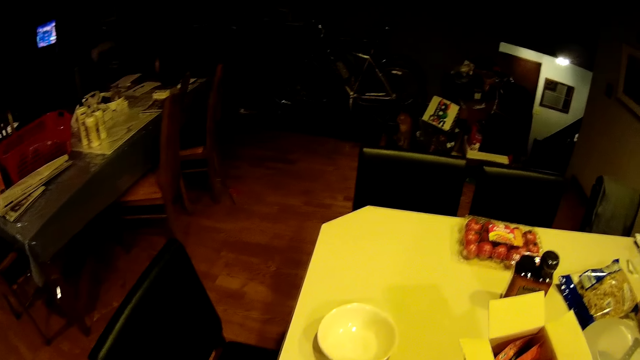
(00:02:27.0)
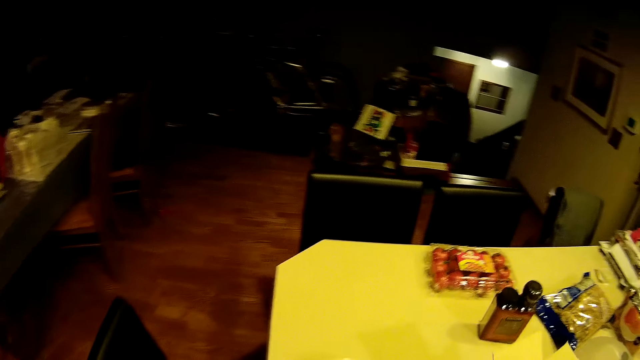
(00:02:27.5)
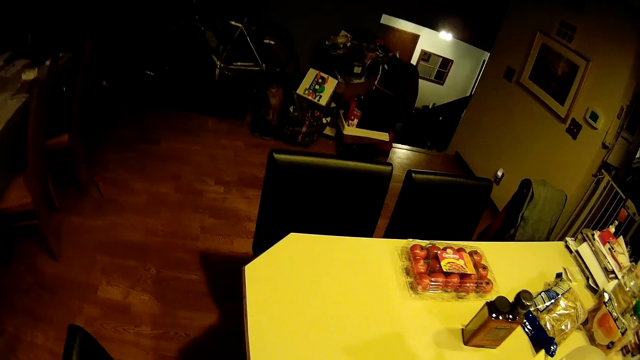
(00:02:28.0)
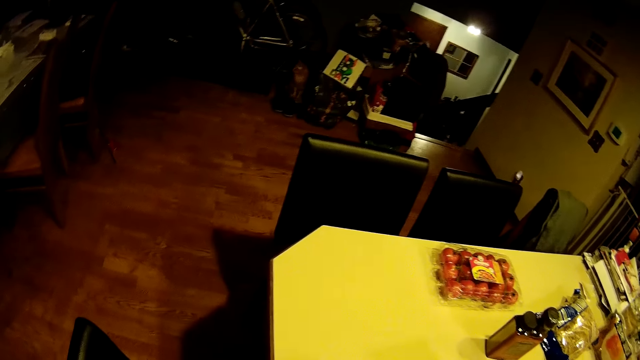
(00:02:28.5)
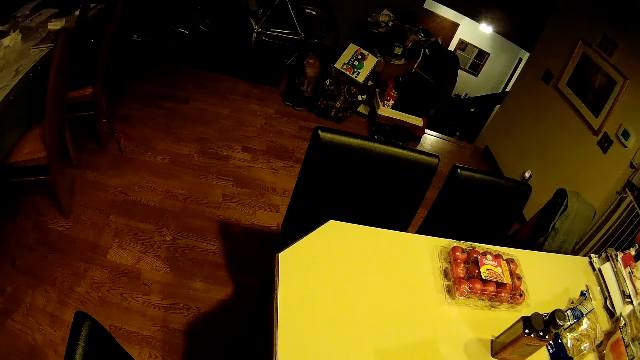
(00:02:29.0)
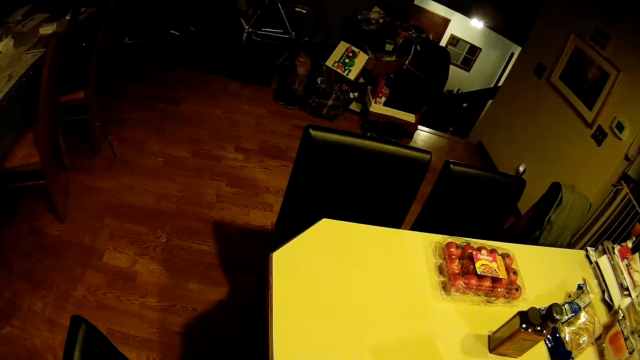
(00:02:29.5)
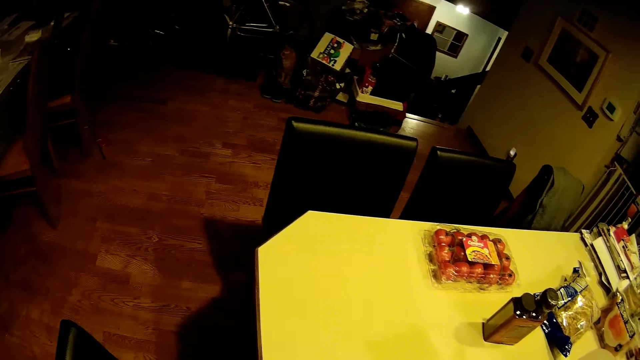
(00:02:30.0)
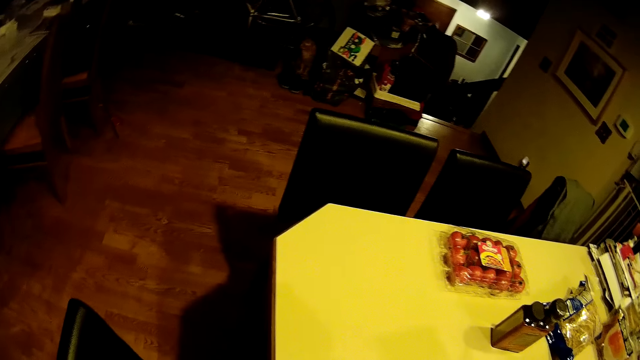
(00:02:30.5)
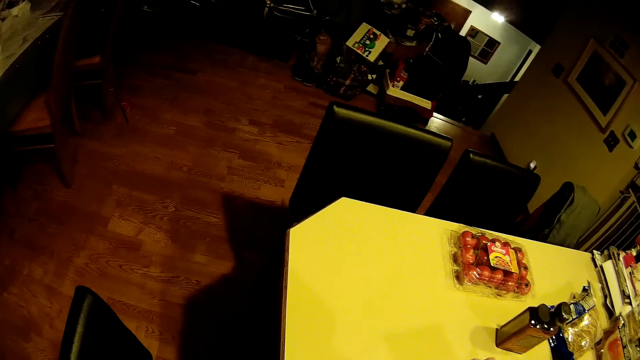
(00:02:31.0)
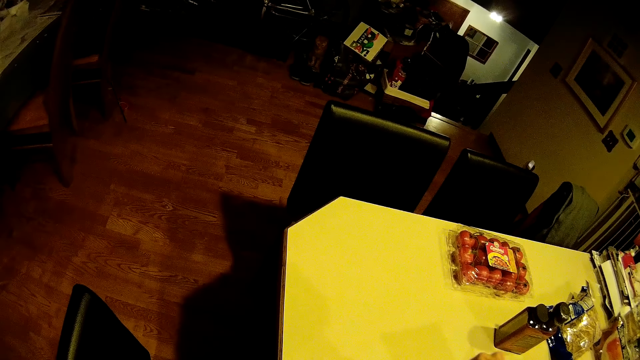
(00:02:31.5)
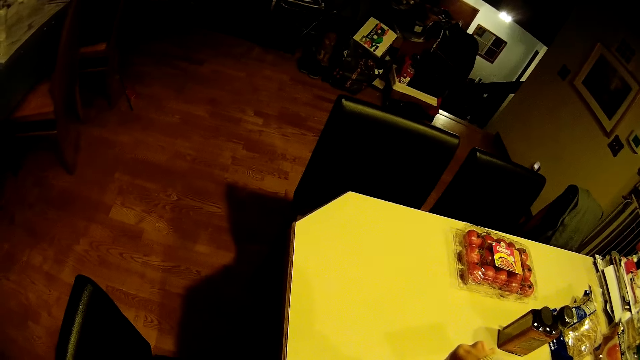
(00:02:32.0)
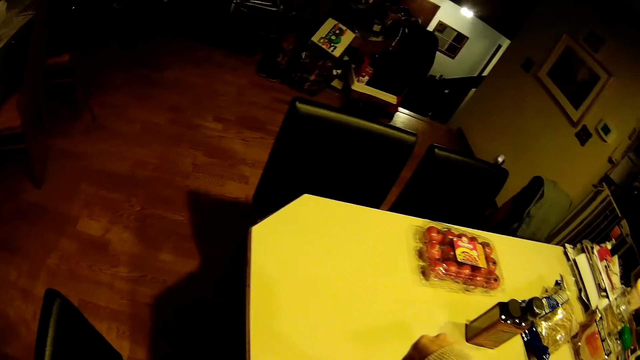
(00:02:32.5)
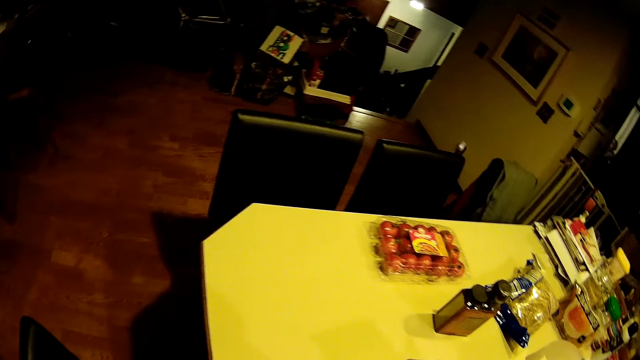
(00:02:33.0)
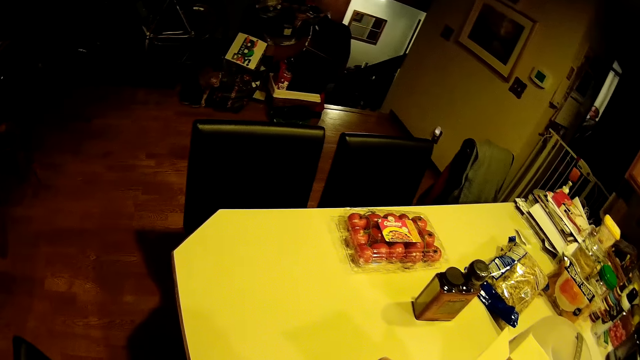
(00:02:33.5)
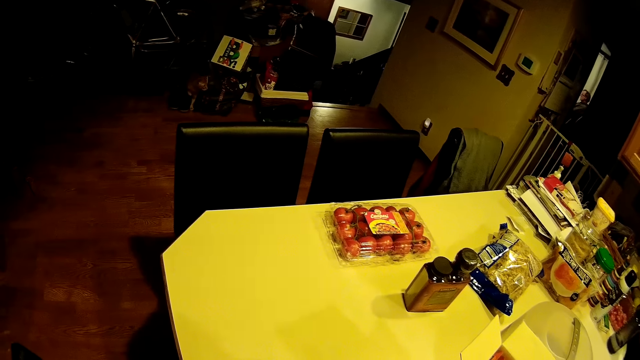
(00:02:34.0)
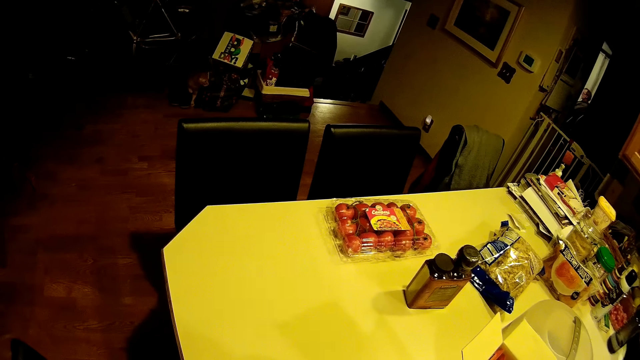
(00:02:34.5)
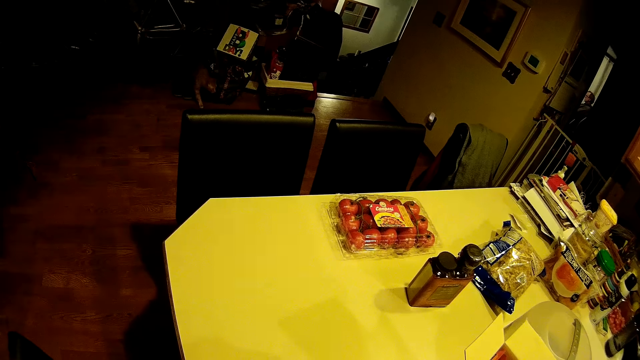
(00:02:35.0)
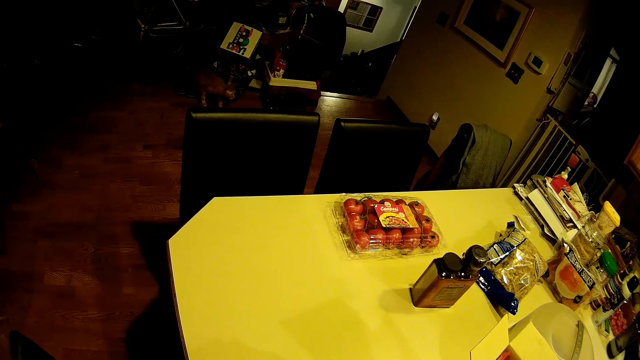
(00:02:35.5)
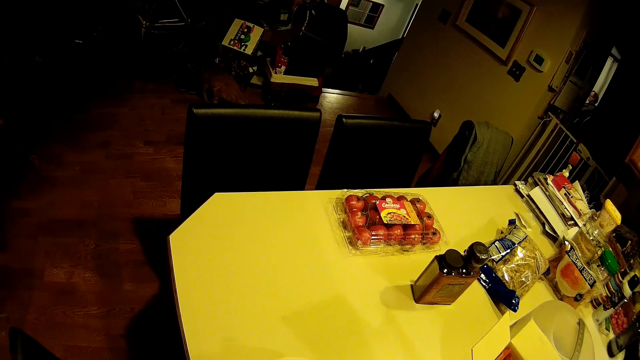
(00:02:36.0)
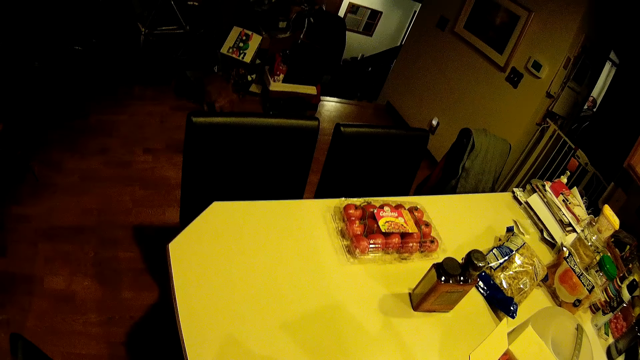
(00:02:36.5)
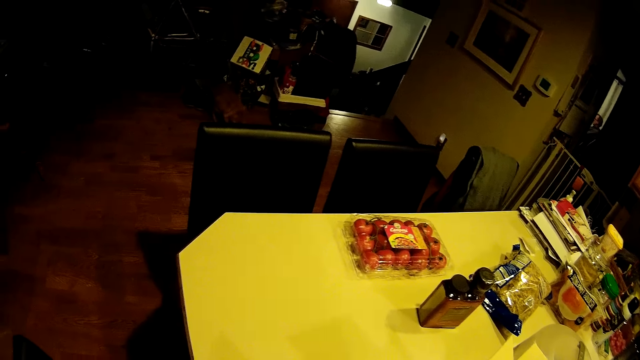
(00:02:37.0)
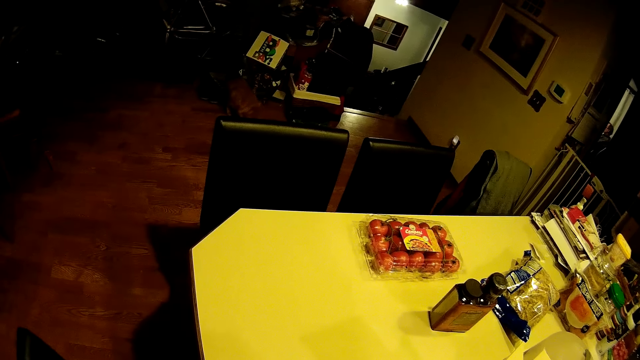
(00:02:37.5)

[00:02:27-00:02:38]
The camera wearer pours noodles from the sachet into the plate with both hands. They adjust something on the kitchen counter using the right hand. A cat walks in front of the camera wearer.

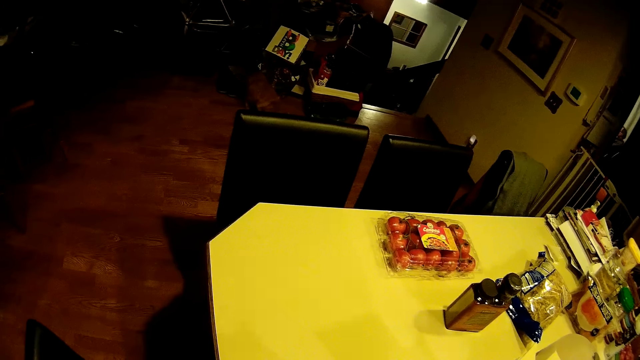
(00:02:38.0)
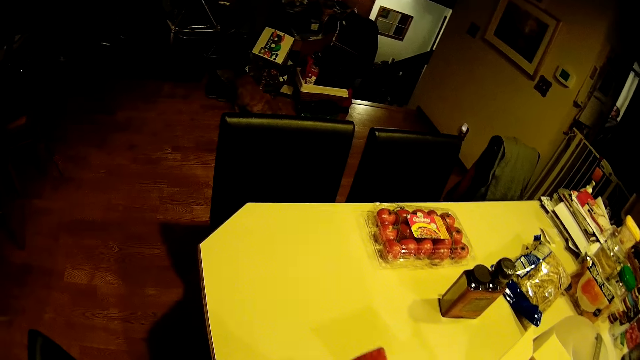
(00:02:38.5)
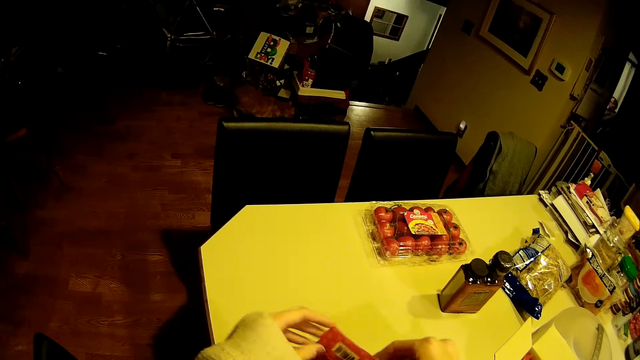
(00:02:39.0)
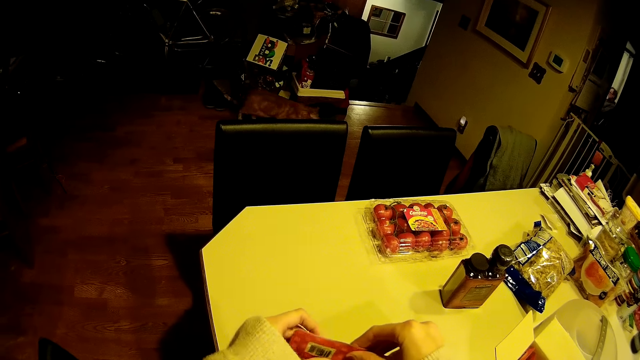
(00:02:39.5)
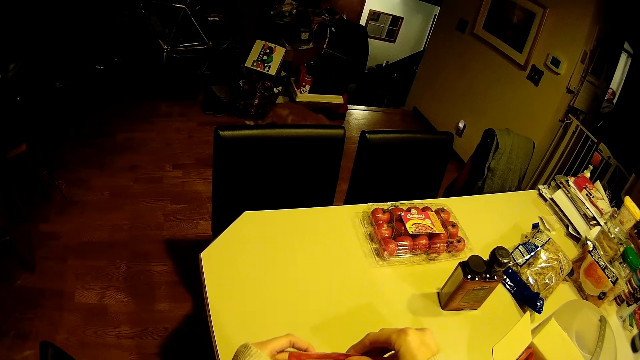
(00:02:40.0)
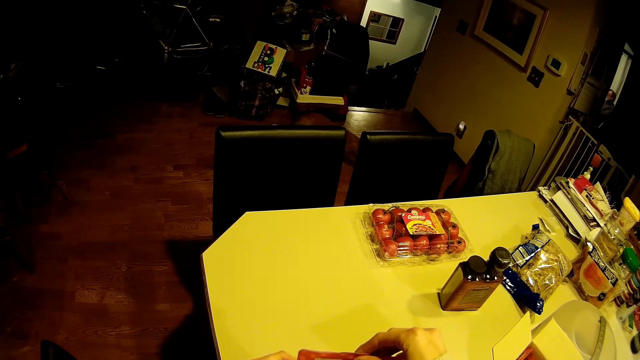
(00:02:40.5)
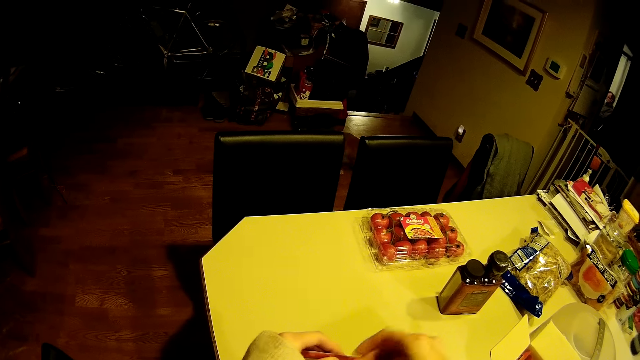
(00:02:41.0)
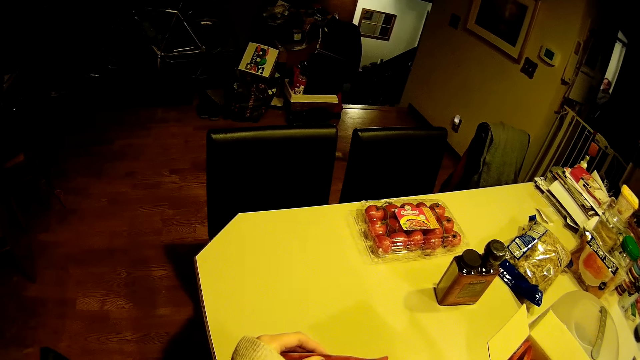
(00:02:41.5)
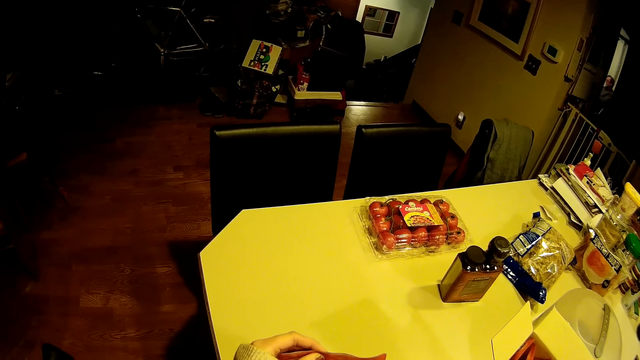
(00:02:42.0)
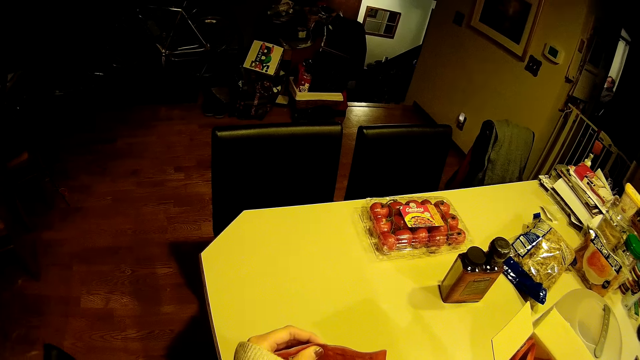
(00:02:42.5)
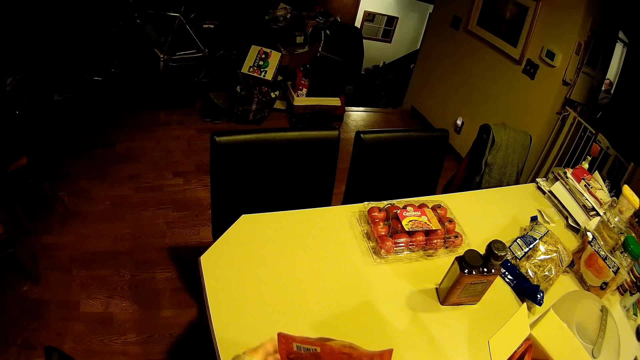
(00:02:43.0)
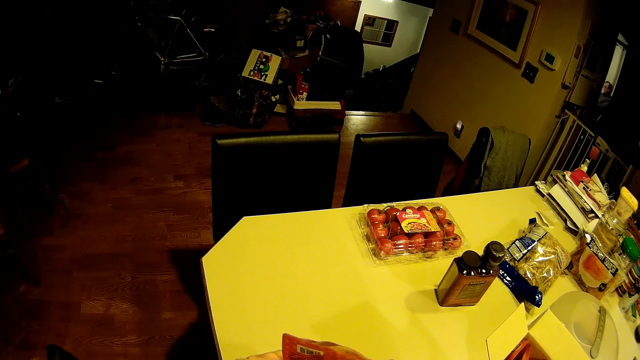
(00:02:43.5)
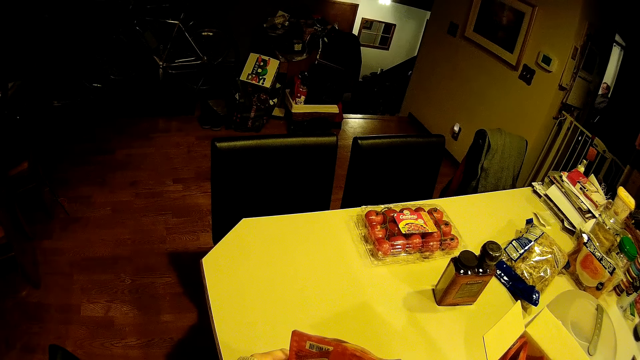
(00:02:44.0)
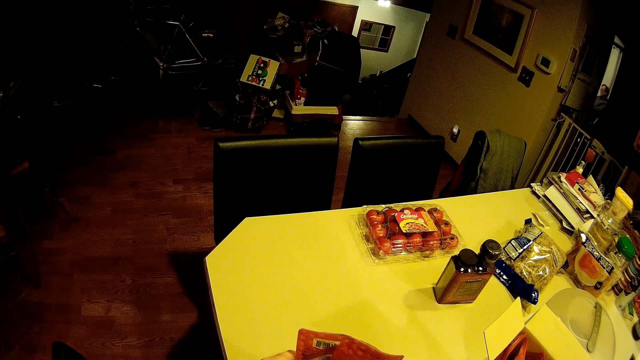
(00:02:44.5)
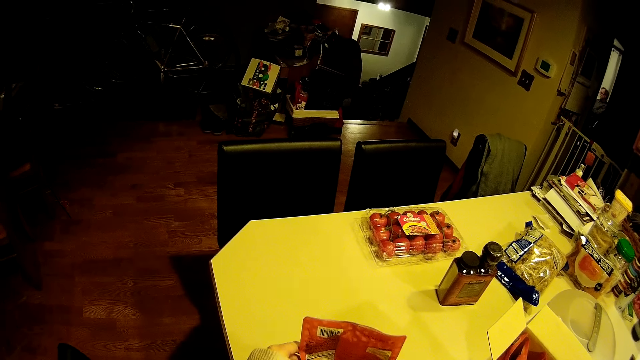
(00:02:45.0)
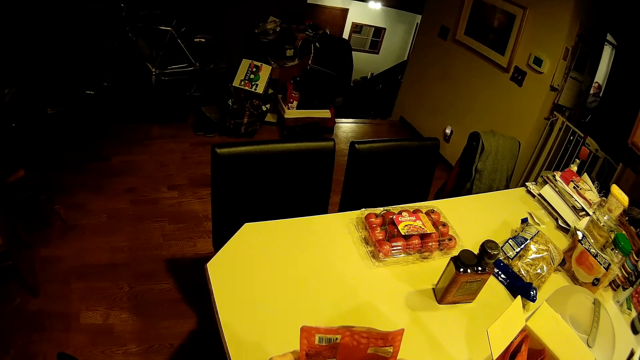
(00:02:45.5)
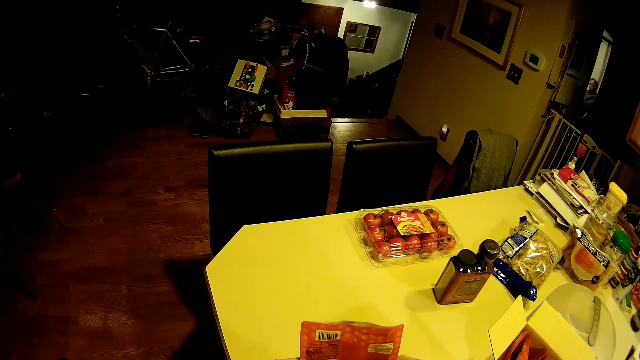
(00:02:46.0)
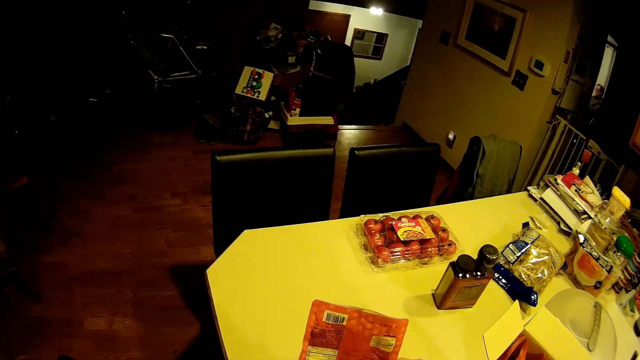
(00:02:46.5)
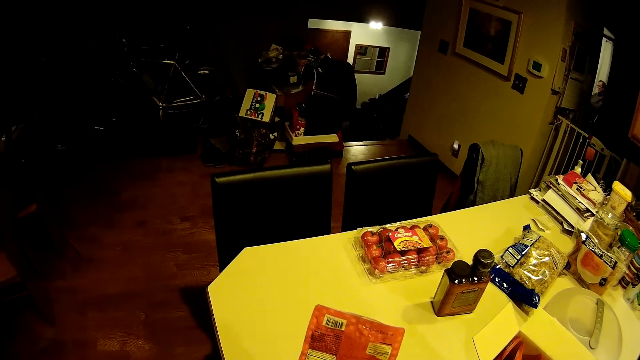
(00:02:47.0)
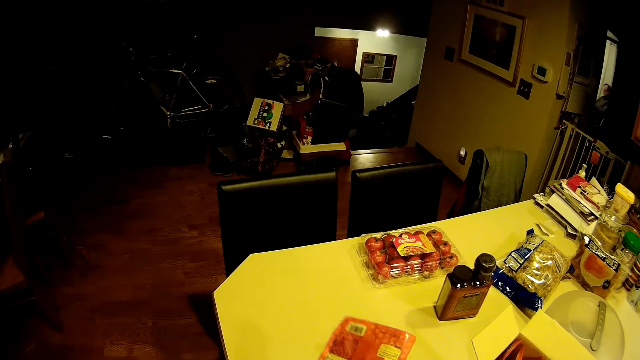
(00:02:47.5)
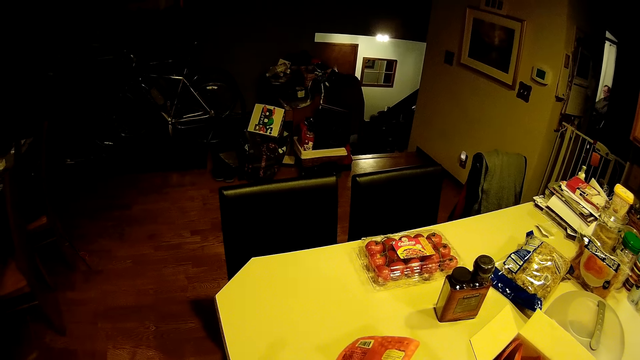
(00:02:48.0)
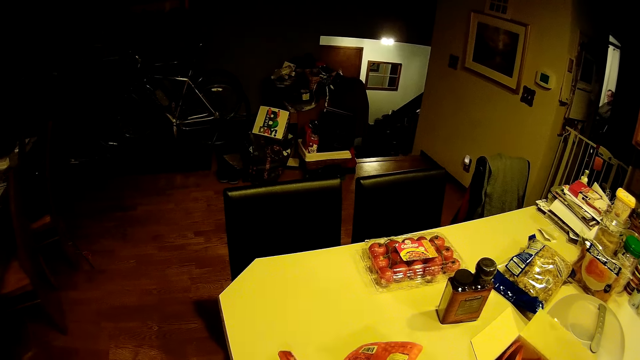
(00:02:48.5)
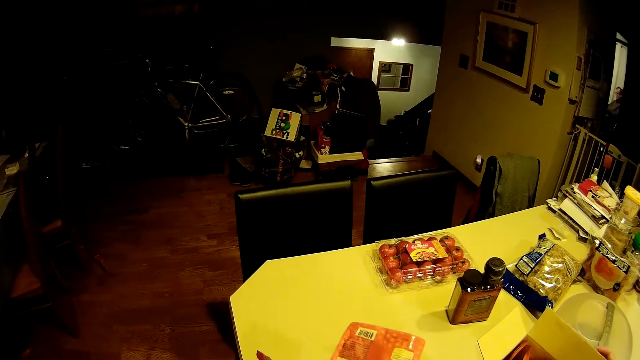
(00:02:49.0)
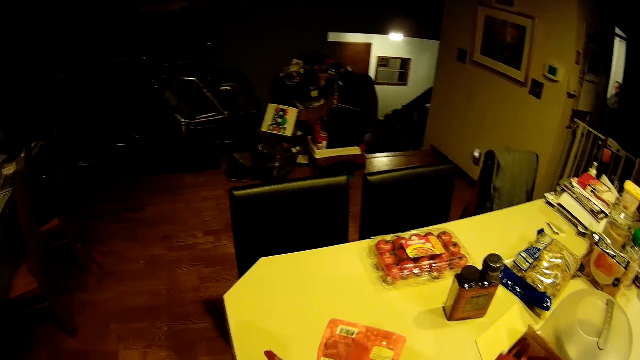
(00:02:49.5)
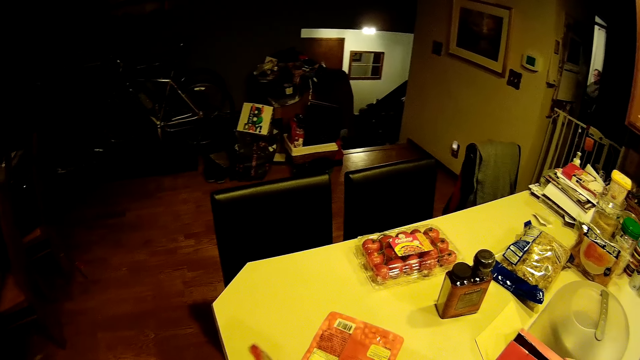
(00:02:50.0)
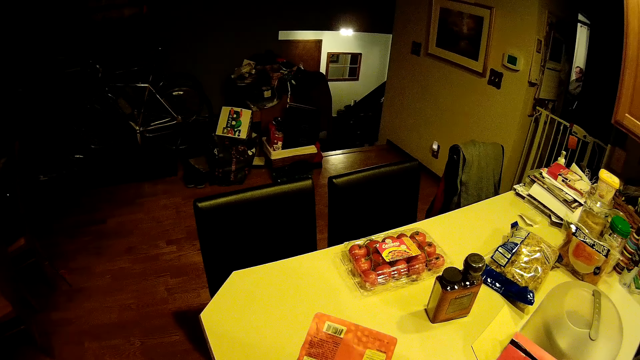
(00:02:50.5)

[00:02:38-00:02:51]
The camera wearer pours the miracle noodle using both hands. The woman closes the carton with both hands.
